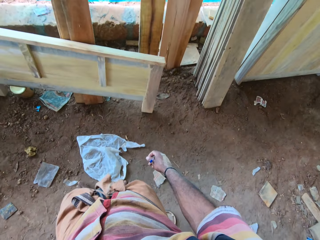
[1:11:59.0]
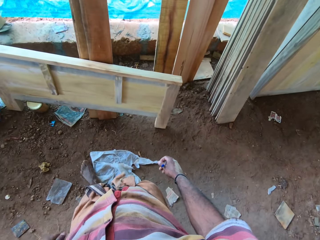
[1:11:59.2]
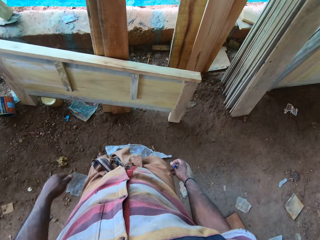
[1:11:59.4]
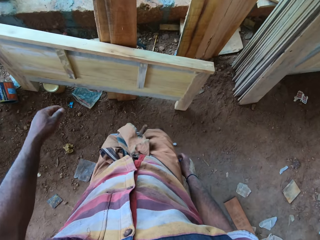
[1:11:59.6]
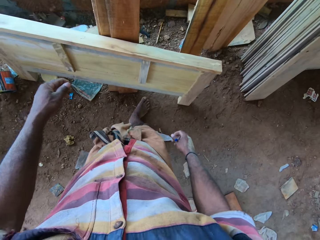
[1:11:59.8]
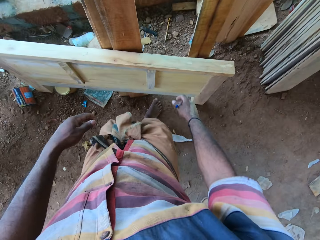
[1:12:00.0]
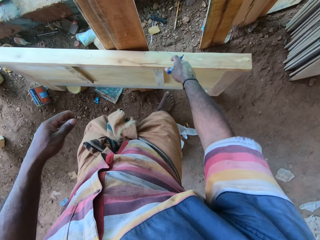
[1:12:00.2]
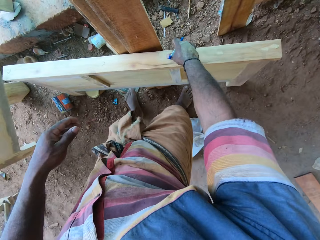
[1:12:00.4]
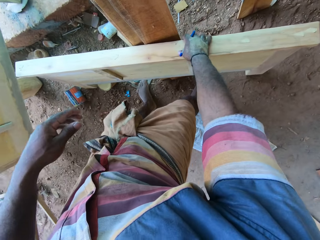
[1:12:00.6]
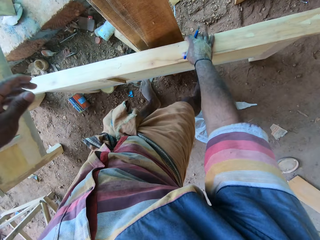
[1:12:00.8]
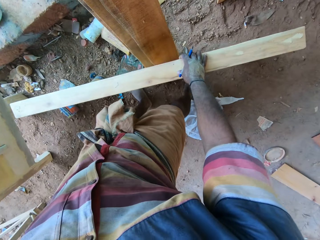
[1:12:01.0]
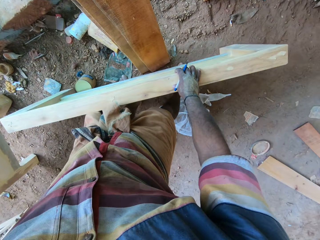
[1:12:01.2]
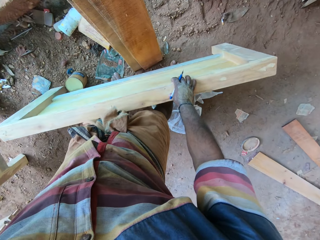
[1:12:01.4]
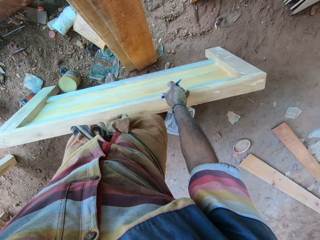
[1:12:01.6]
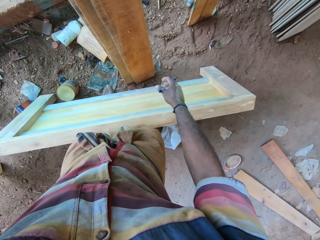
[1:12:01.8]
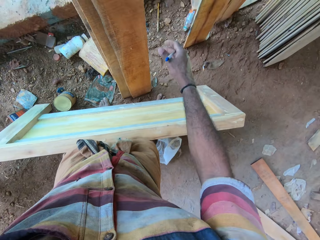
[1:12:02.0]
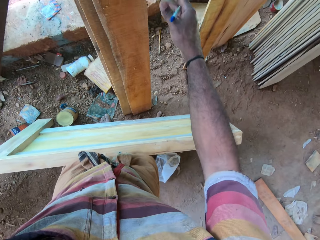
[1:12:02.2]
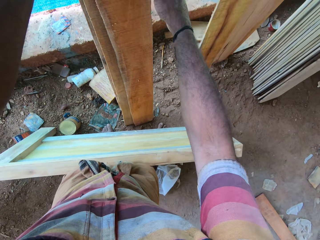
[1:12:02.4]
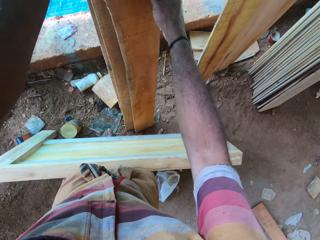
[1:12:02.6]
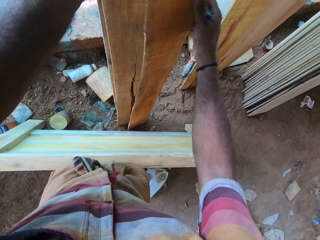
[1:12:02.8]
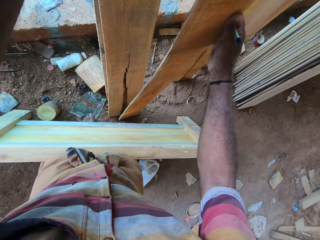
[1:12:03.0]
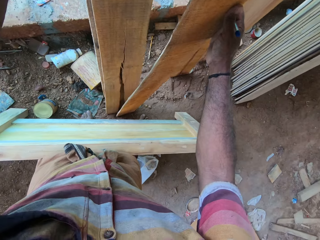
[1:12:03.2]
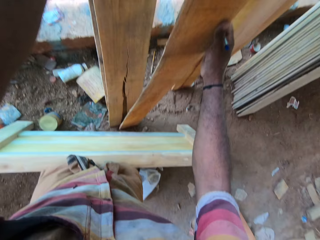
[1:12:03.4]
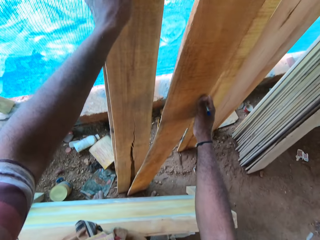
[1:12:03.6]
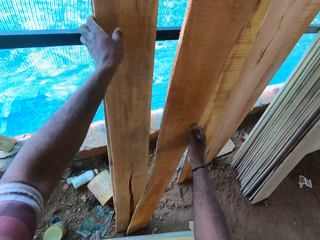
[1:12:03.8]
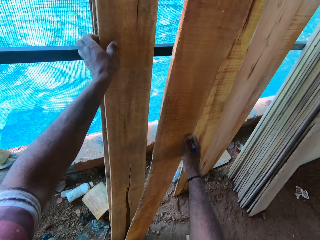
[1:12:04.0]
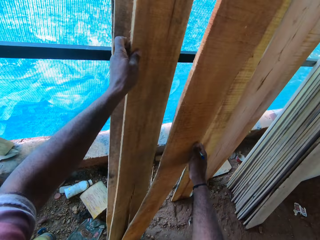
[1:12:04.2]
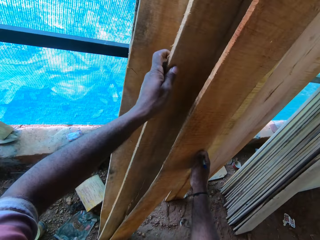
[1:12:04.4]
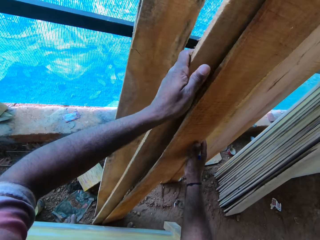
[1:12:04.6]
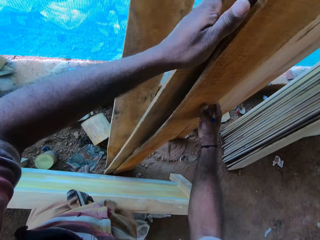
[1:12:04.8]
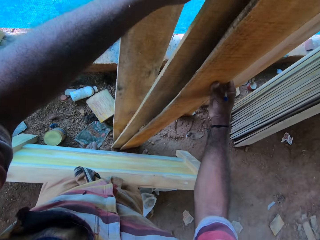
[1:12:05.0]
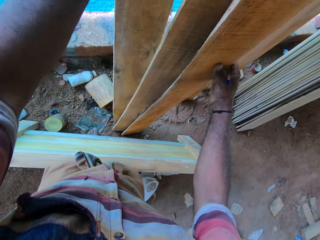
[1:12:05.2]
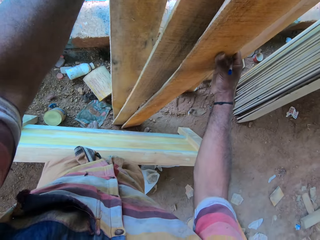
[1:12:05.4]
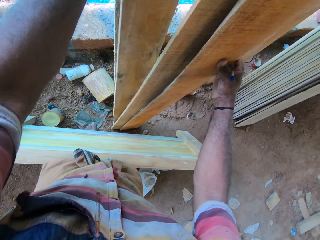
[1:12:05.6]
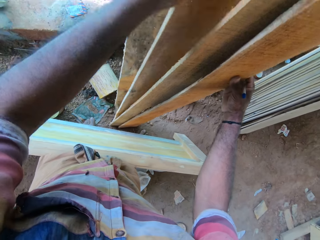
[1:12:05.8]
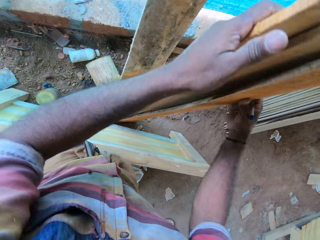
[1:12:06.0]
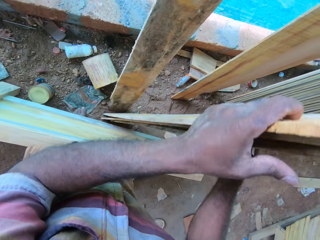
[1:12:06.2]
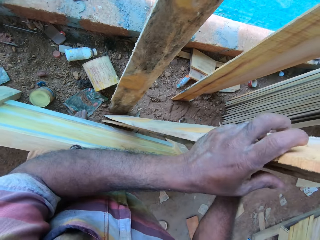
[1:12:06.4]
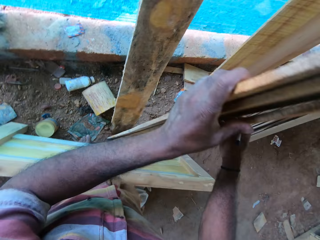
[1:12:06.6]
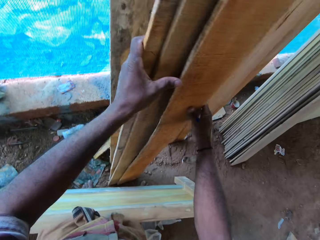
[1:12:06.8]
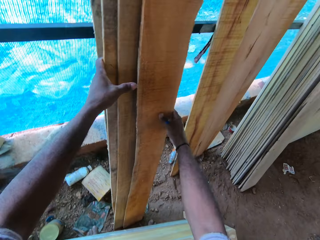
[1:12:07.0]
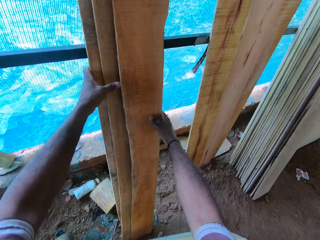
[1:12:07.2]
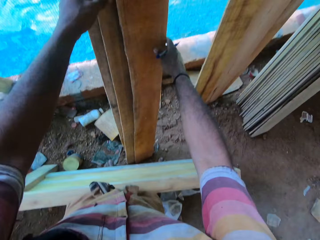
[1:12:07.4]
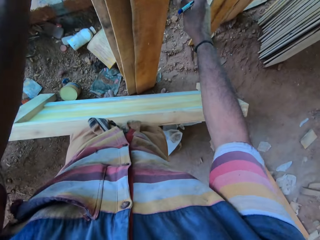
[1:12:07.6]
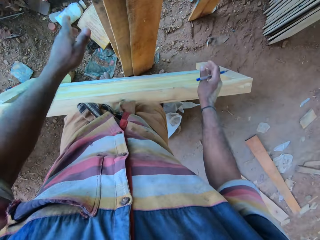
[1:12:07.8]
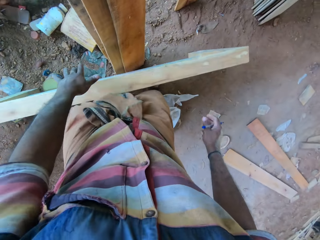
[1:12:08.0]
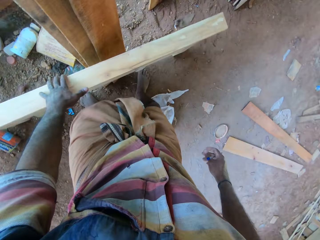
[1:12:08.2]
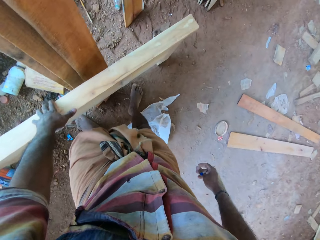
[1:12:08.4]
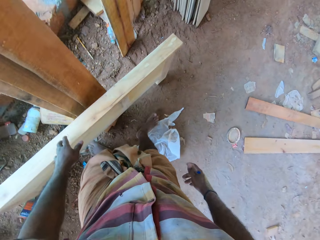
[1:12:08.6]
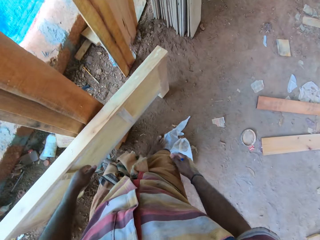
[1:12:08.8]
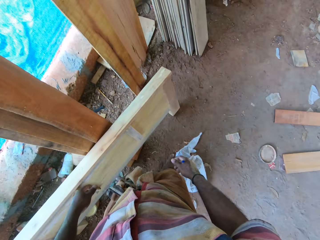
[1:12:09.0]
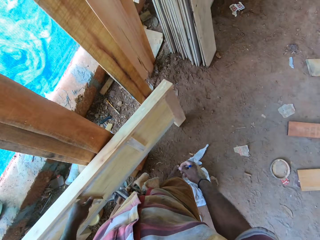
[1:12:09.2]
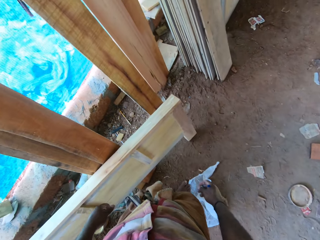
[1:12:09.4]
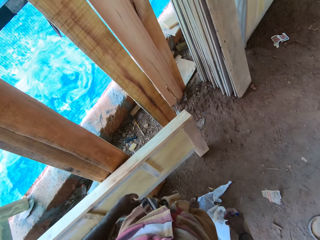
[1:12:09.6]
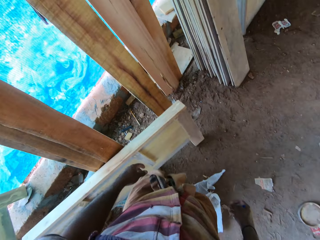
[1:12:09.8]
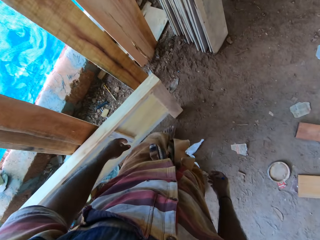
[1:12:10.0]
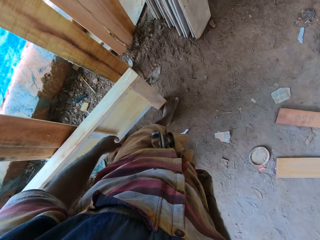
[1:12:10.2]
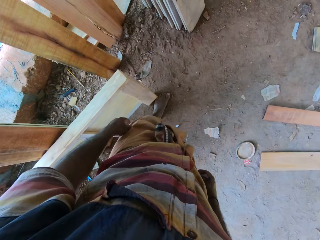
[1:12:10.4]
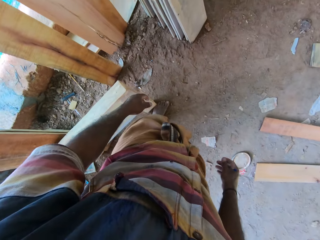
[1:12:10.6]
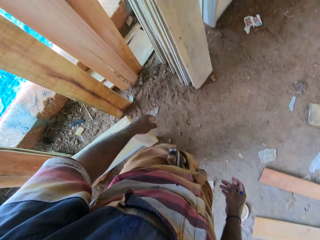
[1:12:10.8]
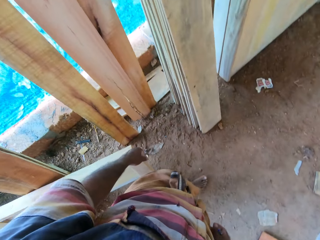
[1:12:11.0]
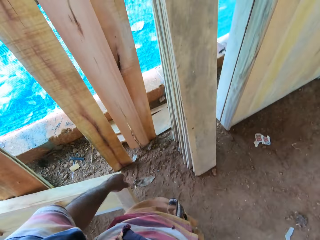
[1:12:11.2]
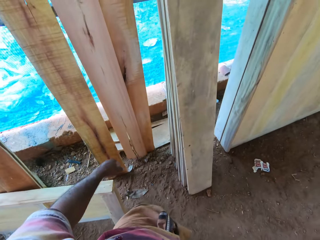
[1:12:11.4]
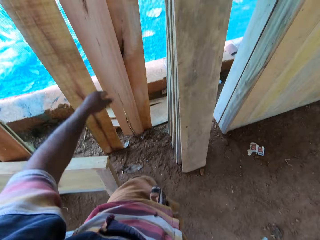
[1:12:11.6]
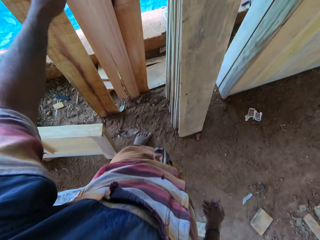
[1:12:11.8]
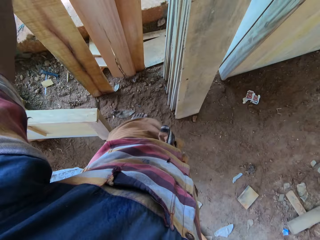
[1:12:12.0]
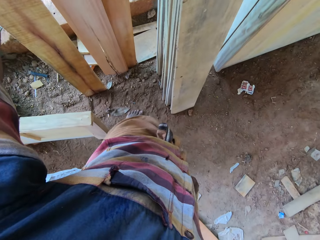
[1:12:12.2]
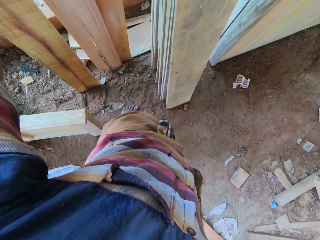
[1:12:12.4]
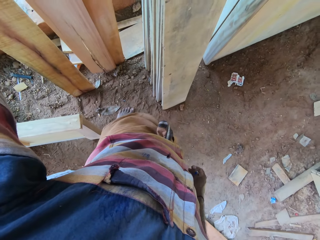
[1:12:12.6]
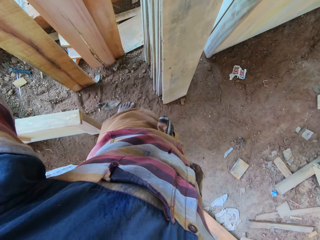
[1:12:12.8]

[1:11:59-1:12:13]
The camera wearer bends furniture with the right hand. They raise the right hand. They hold timber with the right hand. They hold the timber with the left hand. They return the timber on the stand. They touch the timber with the left hand. They move beside the timber.

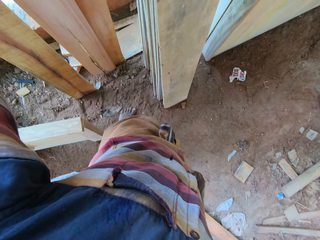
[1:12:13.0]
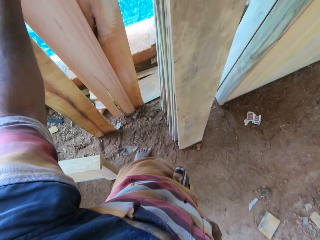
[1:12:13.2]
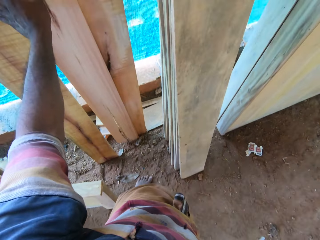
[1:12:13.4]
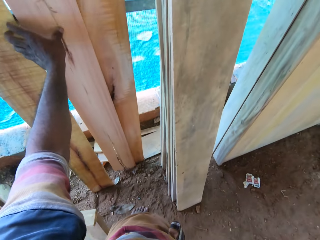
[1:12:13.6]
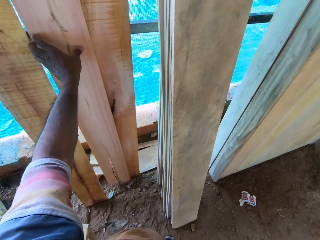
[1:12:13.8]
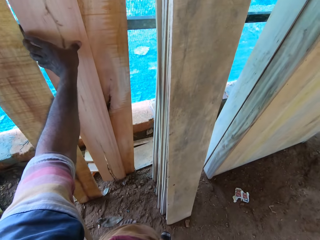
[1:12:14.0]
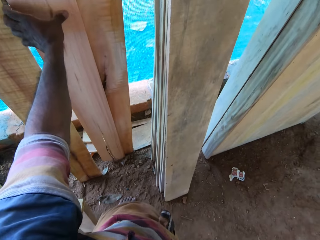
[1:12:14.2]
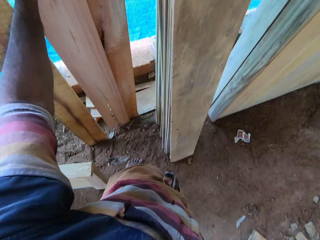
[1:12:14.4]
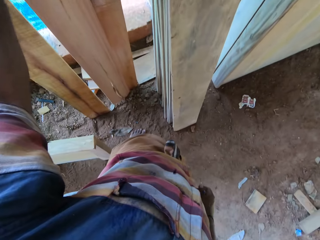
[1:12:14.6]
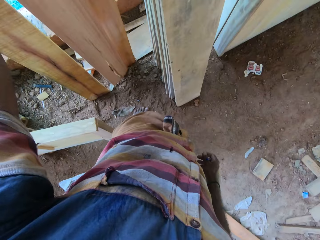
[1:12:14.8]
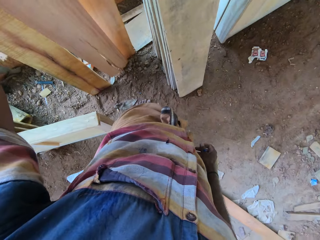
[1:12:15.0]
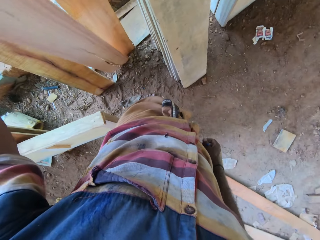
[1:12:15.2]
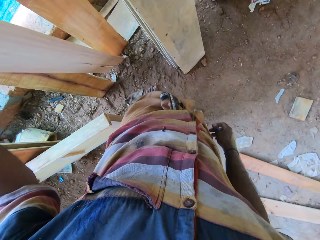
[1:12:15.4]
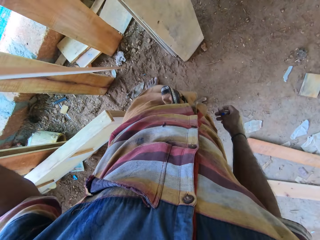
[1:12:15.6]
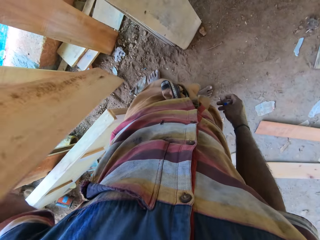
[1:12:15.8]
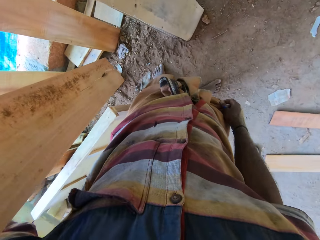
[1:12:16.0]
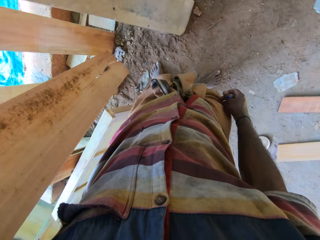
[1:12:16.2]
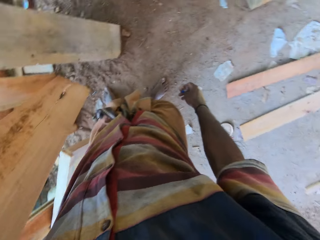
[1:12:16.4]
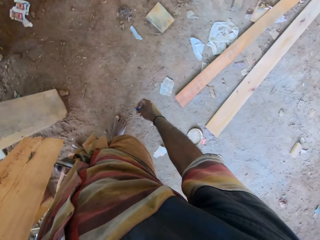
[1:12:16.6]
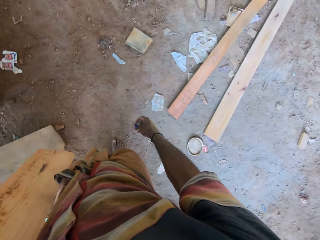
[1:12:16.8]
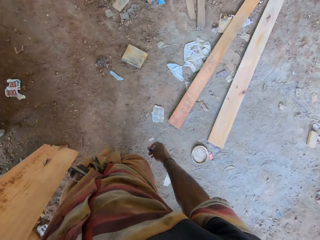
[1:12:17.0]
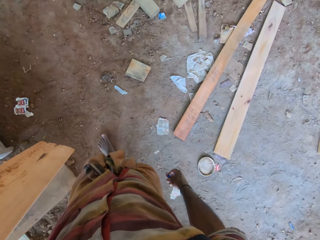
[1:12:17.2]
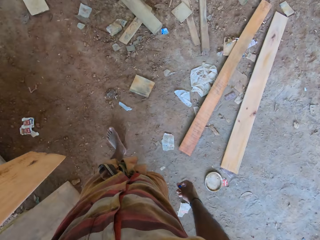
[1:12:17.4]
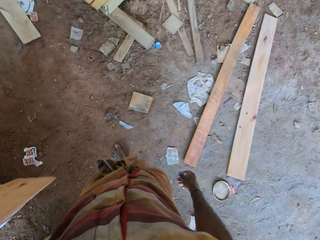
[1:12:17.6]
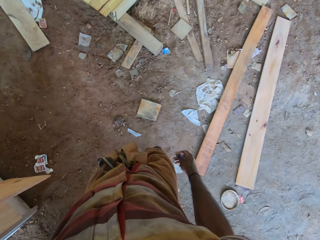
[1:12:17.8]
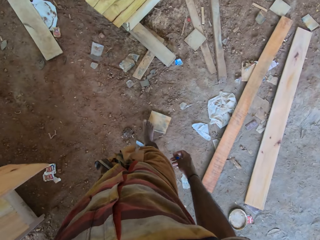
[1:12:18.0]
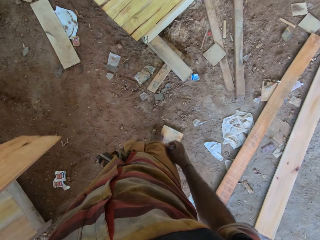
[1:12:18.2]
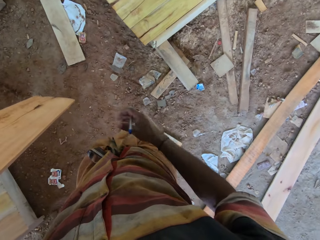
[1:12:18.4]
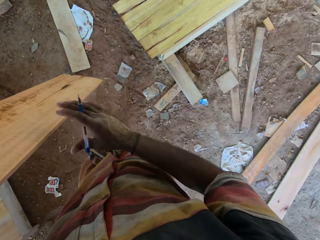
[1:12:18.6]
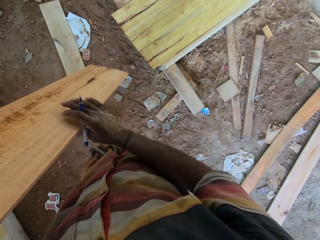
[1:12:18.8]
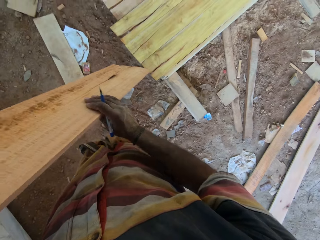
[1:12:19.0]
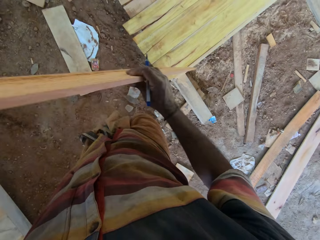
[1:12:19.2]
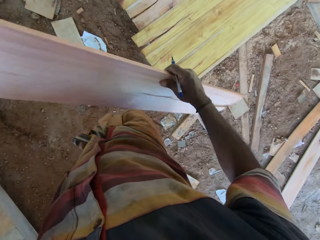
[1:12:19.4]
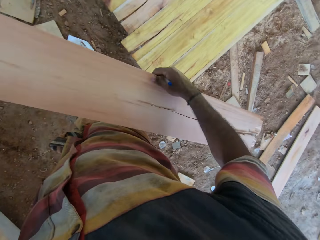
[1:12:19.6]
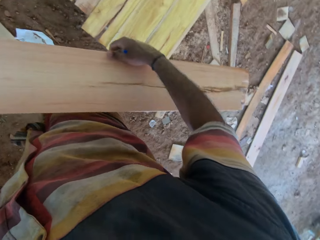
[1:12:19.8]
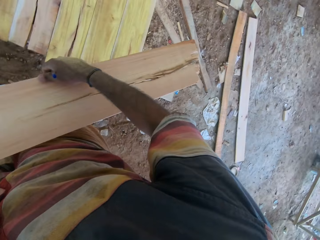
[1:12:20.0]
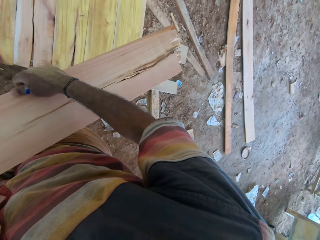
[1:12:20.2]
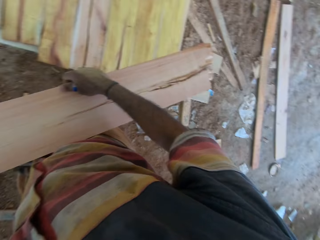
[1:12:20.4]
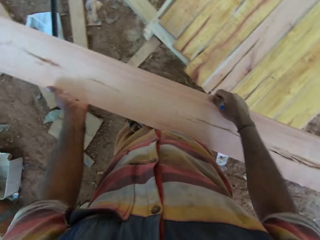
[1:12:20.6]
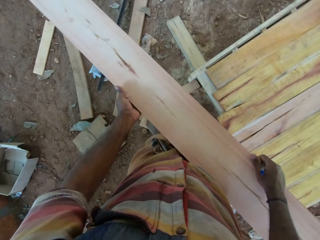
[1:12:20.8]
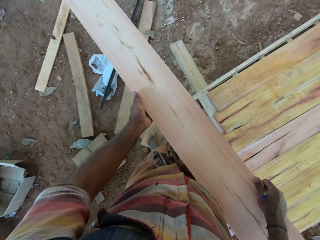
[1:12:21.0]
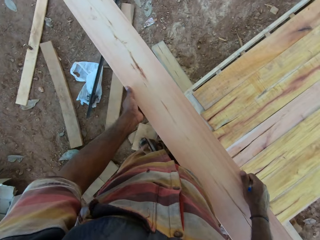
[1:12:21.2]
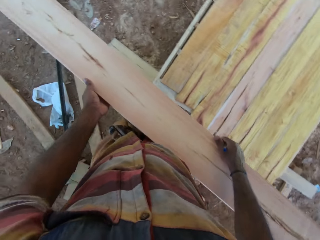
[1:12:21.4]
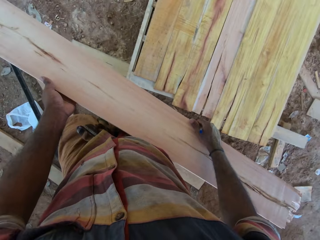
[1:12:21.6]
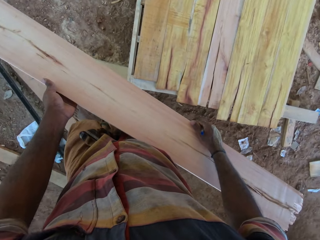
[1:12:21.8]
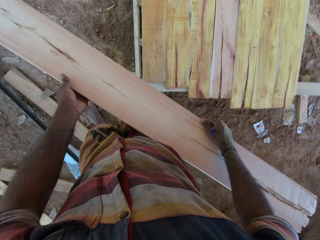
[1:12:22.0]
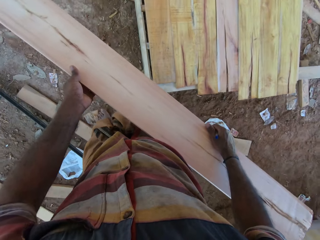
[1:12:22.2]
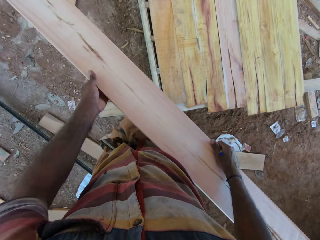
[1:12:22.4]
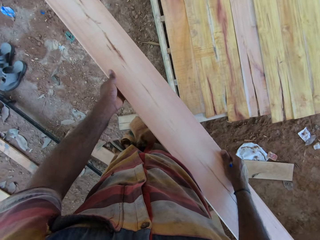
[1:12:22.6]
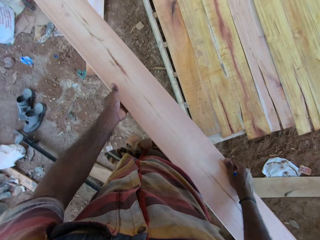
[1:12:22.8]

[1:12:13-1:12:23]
The camera wearer picks up timber from the wall with the left hand. They walk on the workshop towards the table. They hold the wood with the hands.
